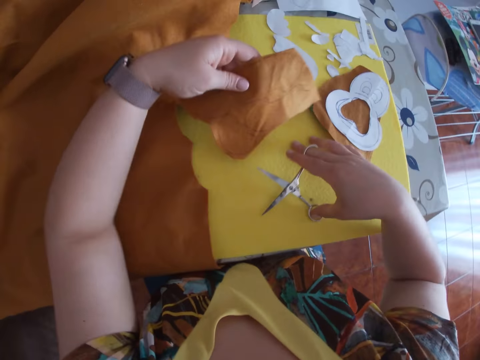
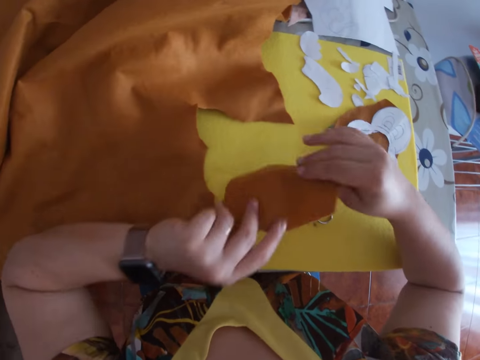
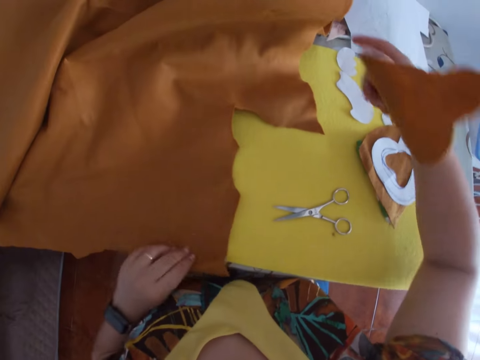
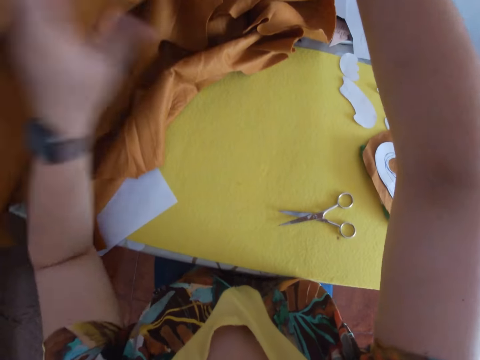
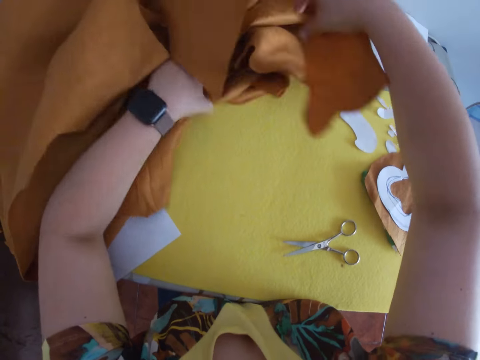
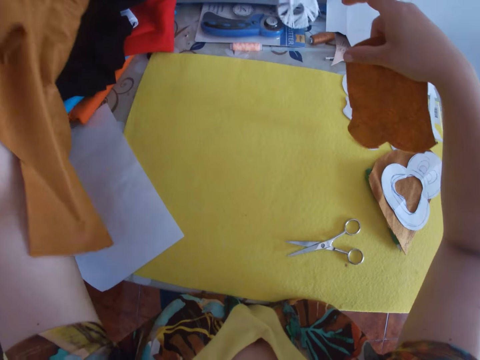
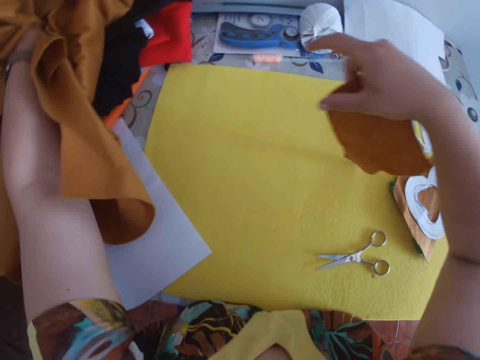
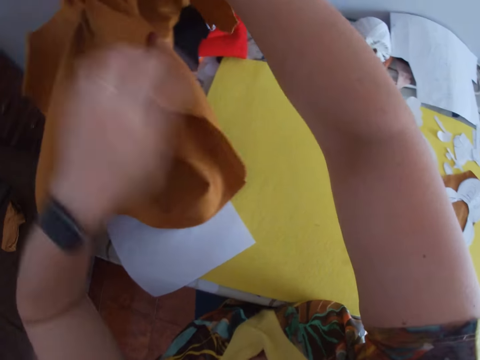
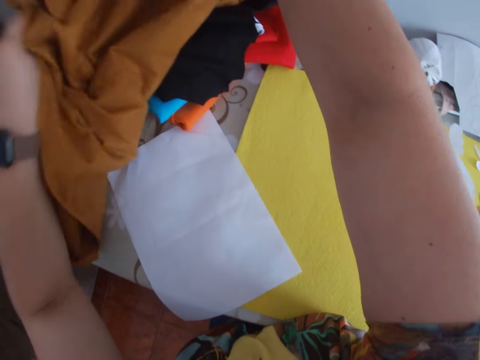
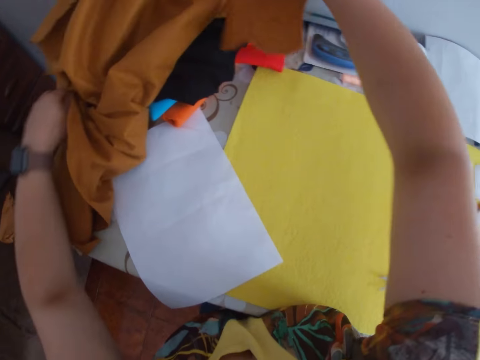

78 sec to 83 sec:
The camera wearer drops the scissors on the table. She passes the second brown material to her right hand. She lifts off the brown material or cloth on the table with both hands. She folds off the brown material on the table. She folds off the brown material on the table with both hands. She places the cloth on the table.

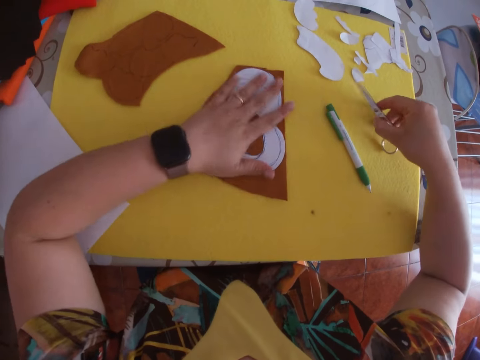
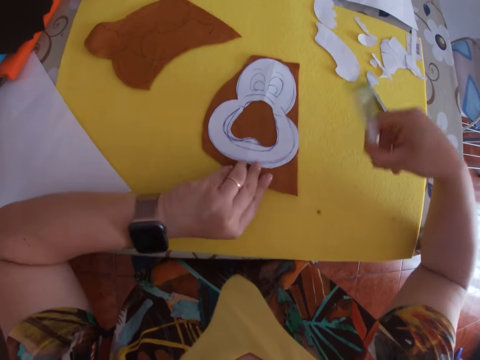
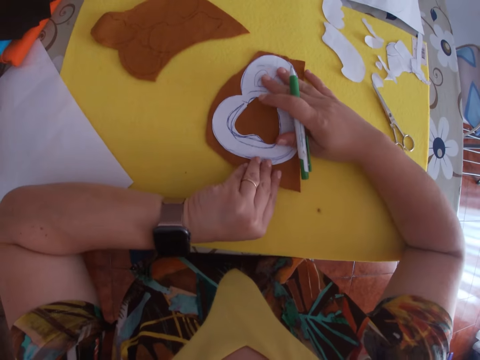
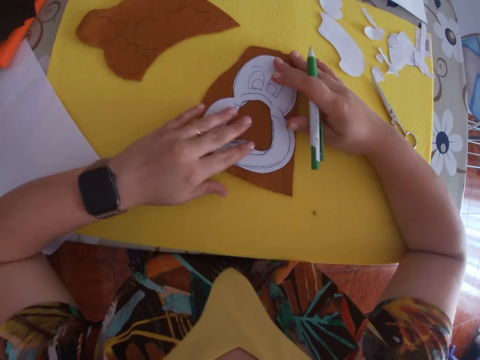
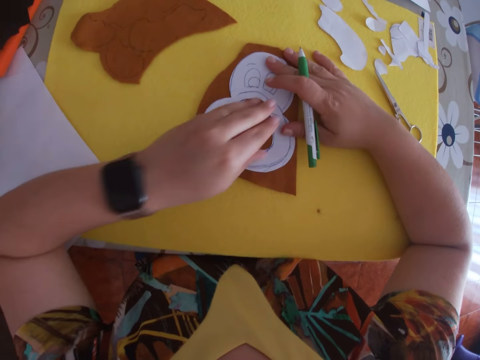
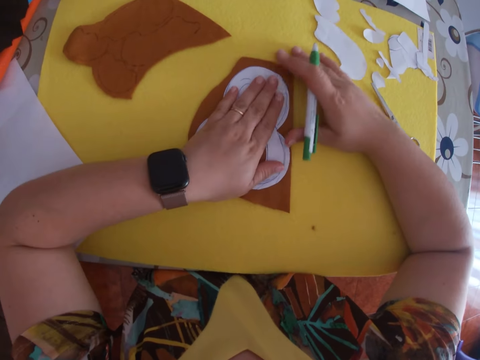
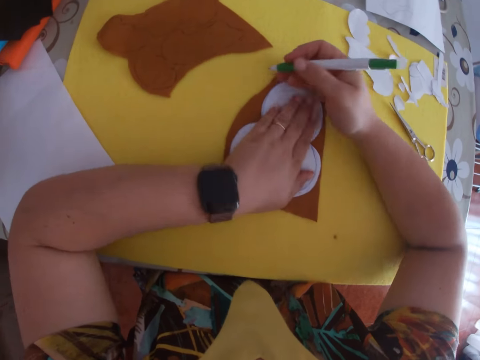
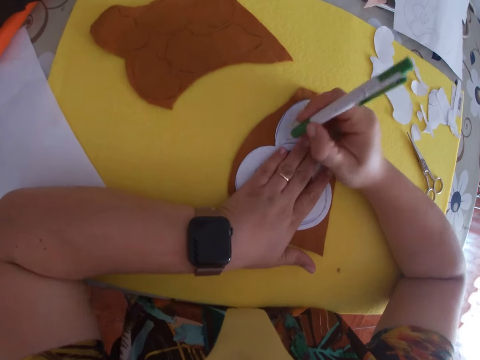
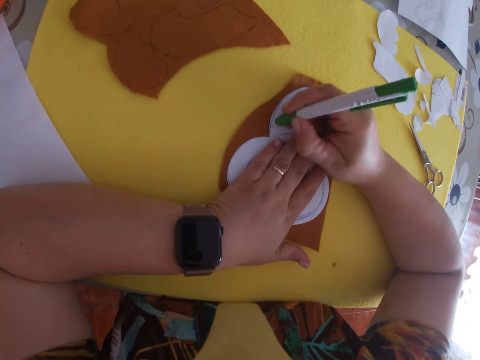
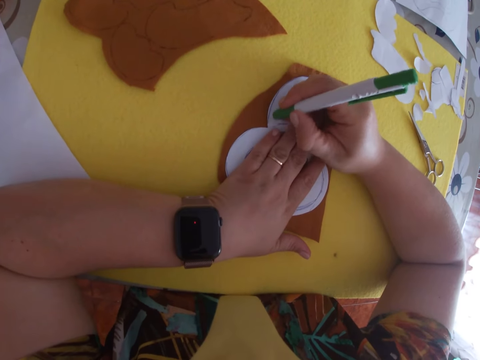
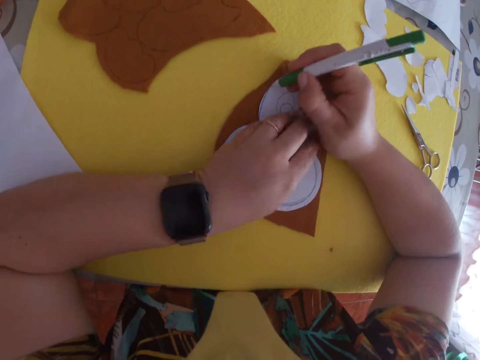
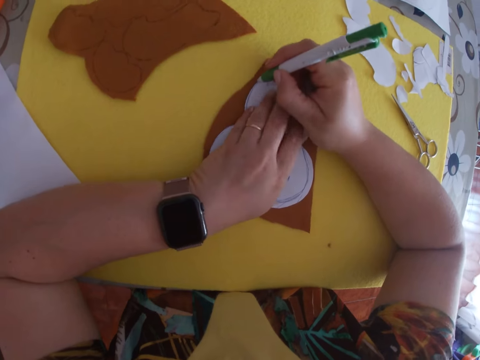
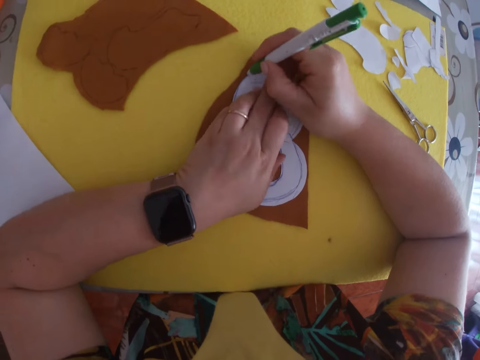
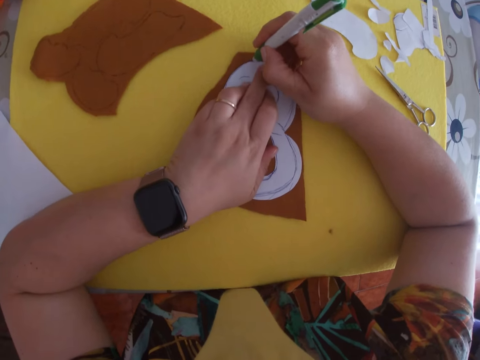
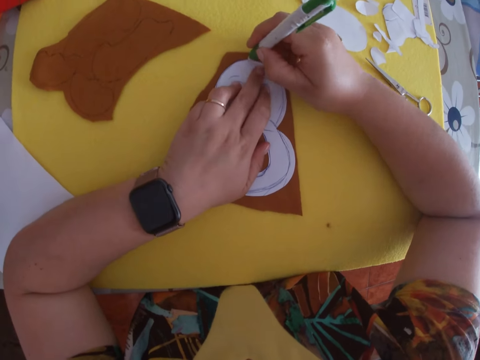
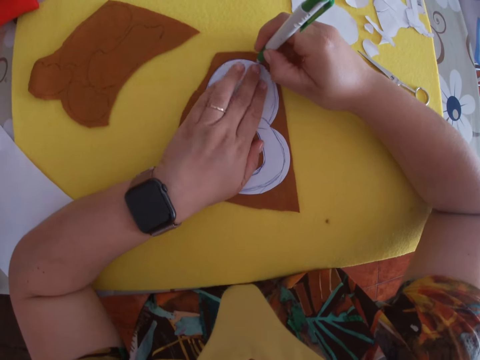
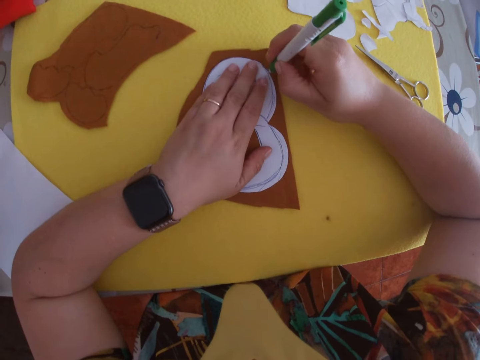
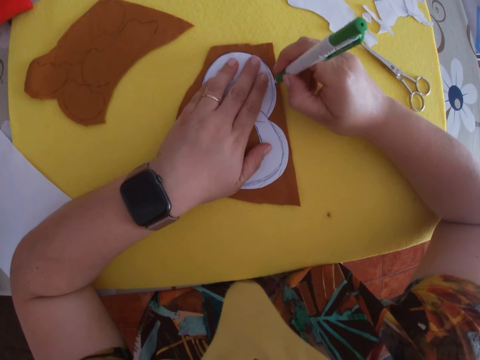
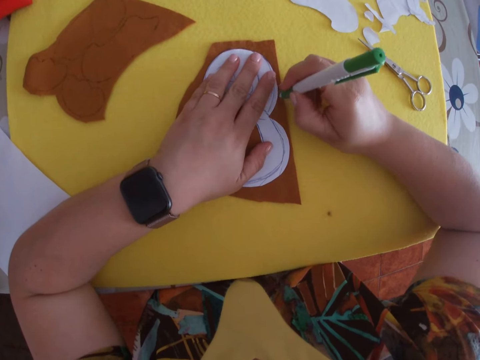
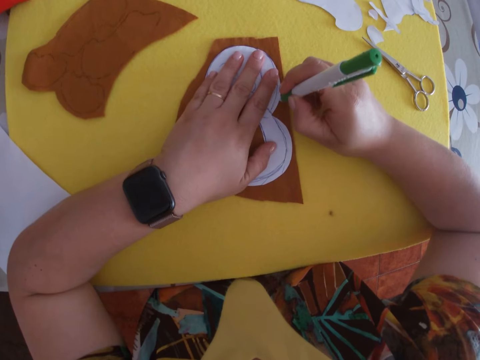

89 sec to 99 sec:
The camera wearer picks up the scissors. They place their left hand on the second brown material. They place the scissors on the table. They pick up the pen with their right hand. They adjust a paper shape on the brown material with both hands. They move the cloth and the paper. They trace the paper shape on the brown material with the pen.

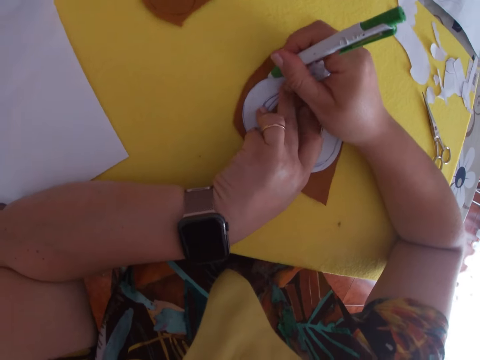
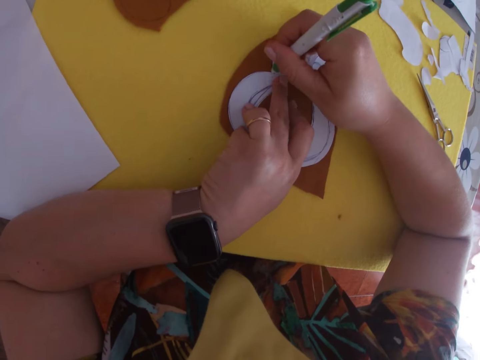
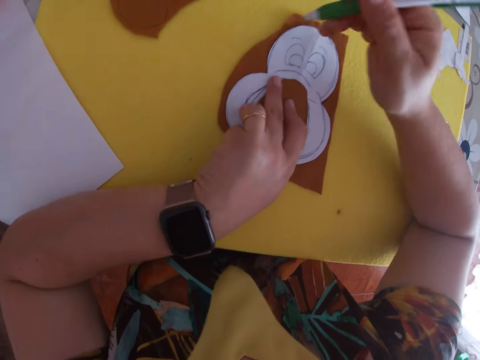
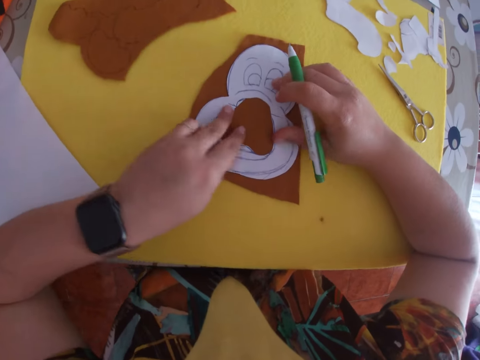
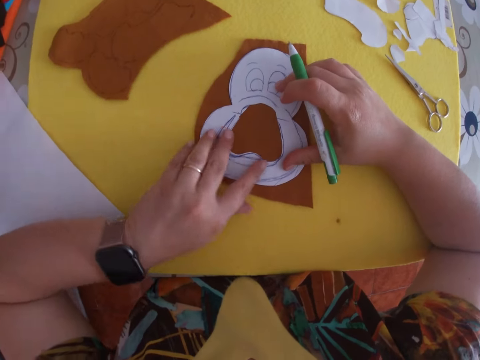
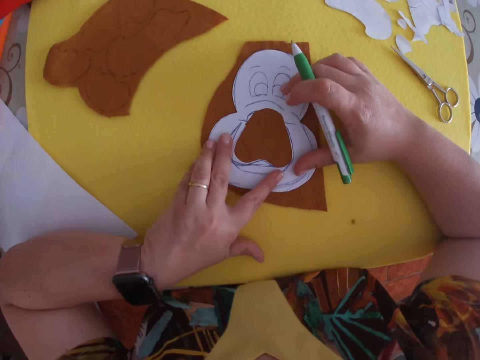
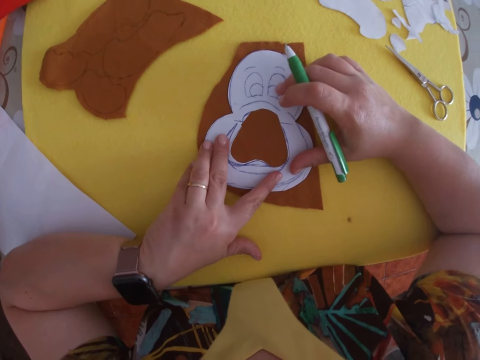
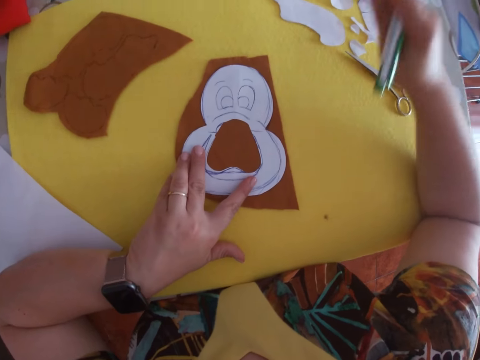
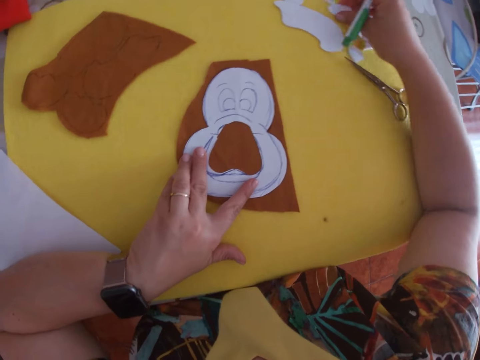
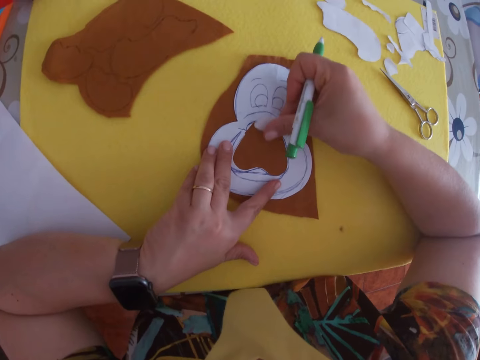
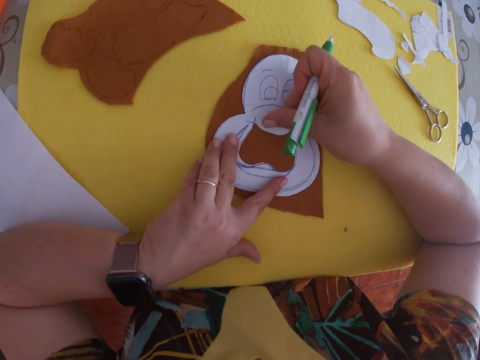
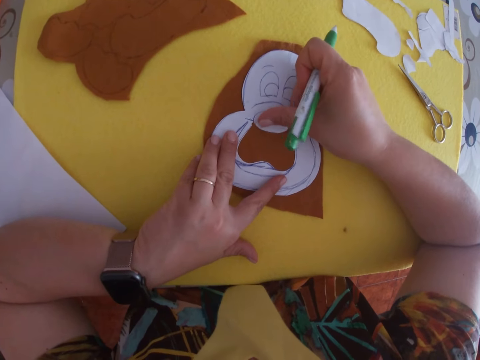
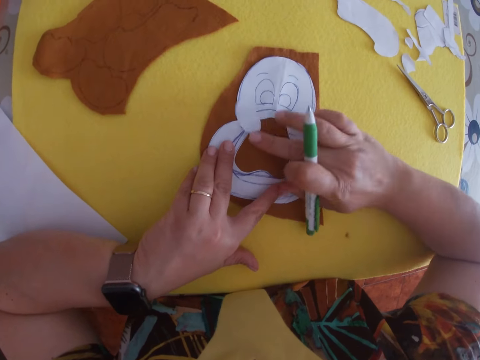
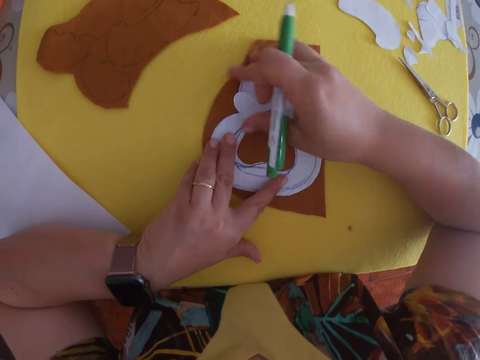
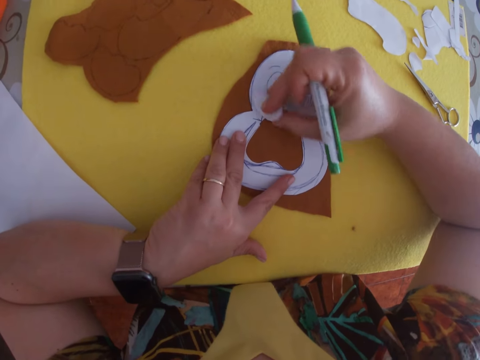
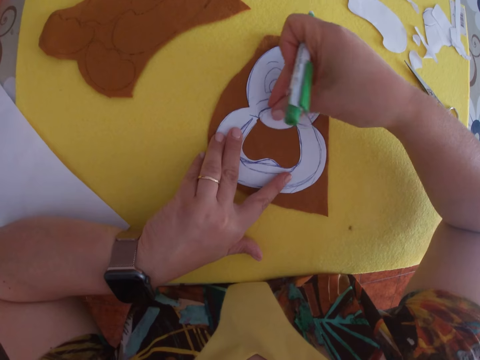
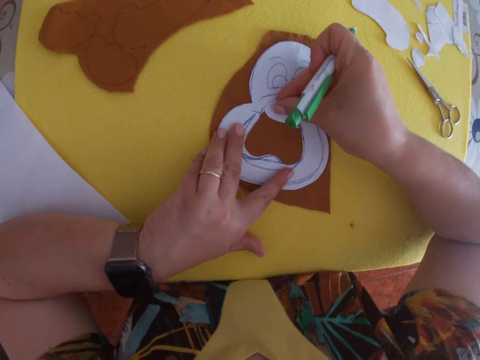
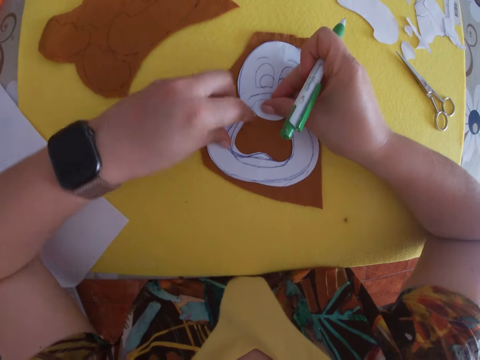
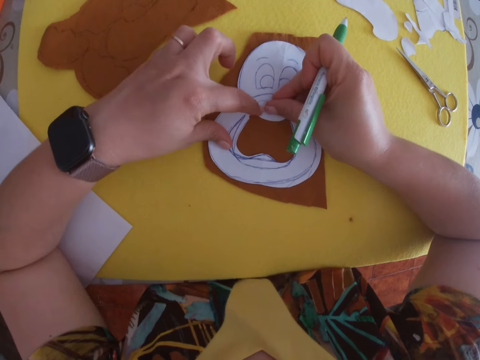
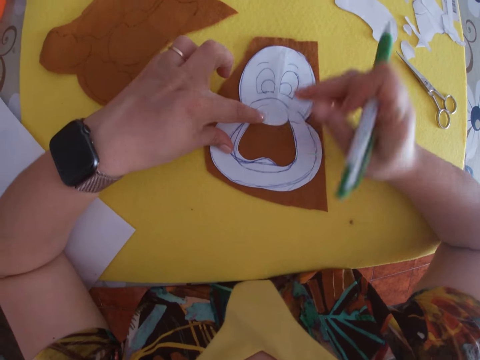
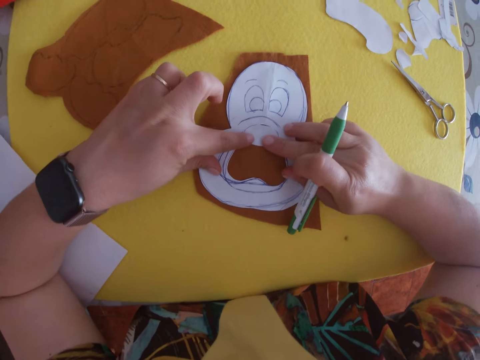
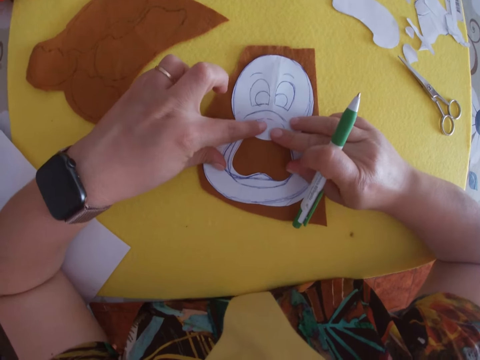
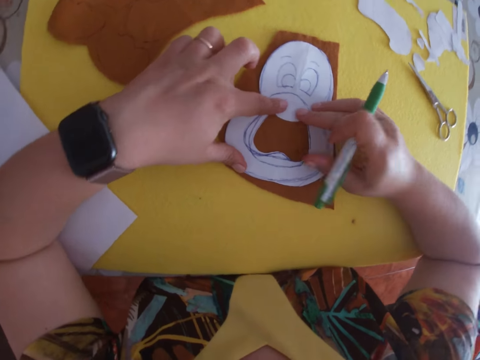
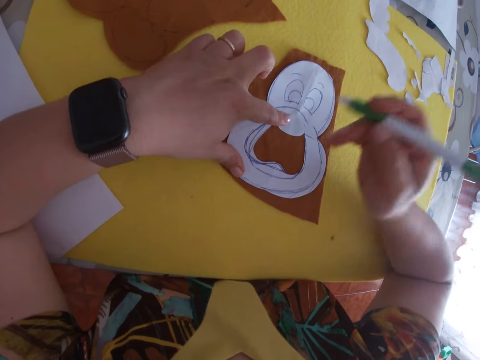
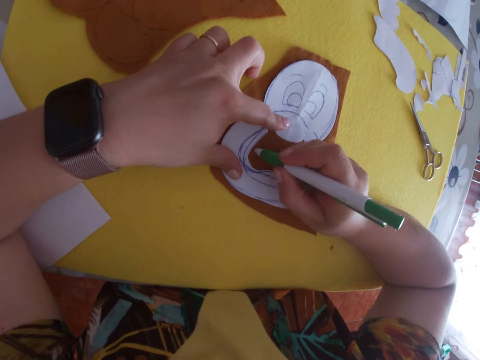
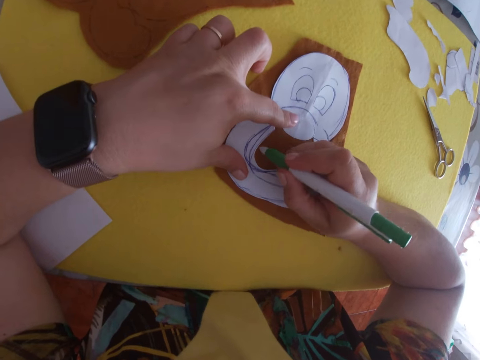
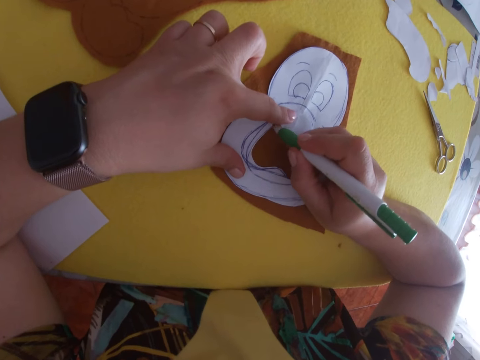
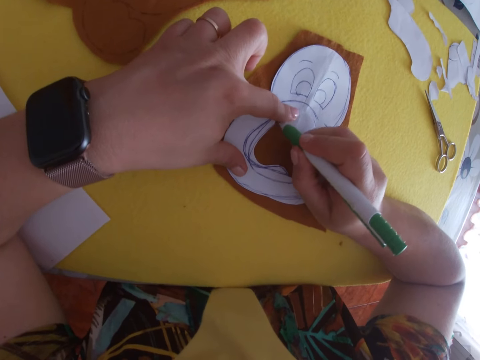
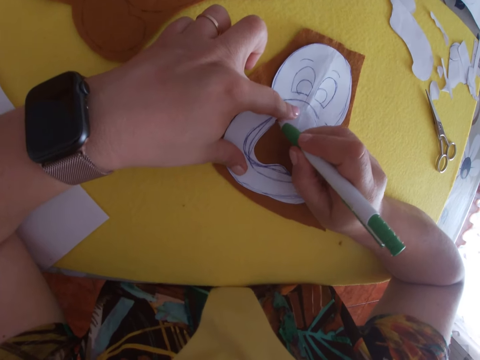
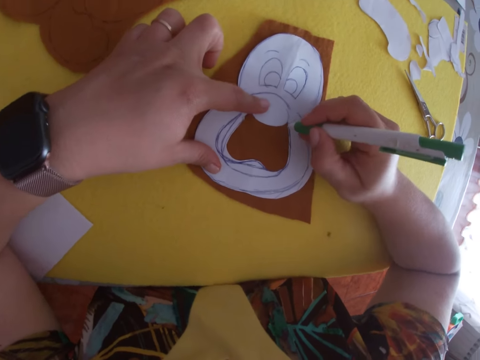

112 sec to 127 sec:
The camera wearer holds the paper shape on the second brown material or cloth down. She picks up a second white piece of paper. She places the second white piece of paper on the brown material. She flicks off the second white piece of paper with her right hand. She picks up the second white piece of paper. She places the paper on the cloth. She holds down the second white piece of paper with her left hand. She adjusts the second white piece of paper with both hands. She traces the paper shape on the brown material with the pen.
